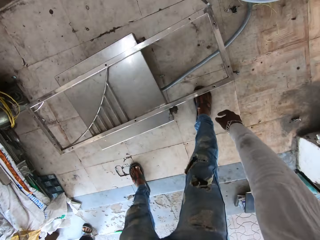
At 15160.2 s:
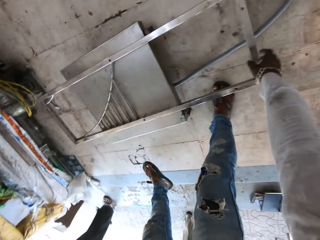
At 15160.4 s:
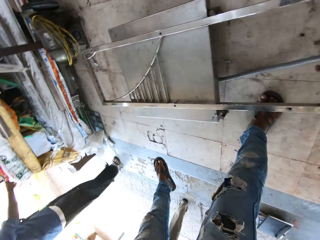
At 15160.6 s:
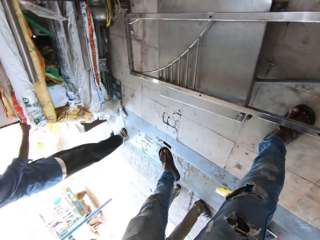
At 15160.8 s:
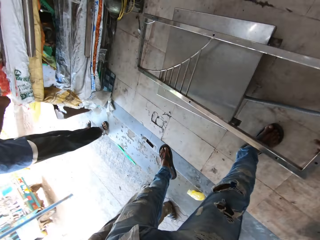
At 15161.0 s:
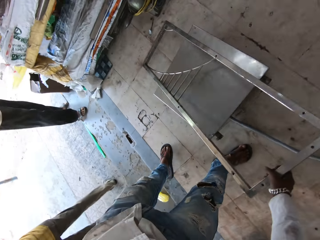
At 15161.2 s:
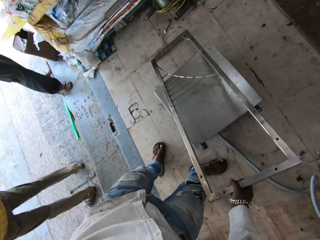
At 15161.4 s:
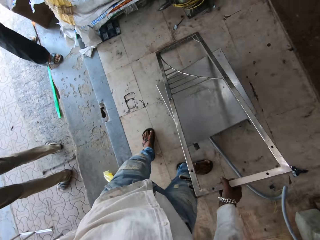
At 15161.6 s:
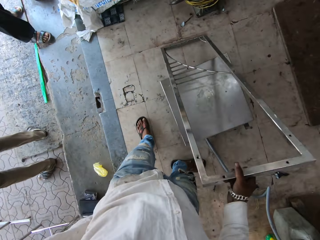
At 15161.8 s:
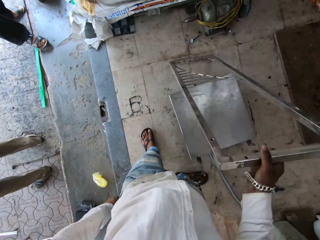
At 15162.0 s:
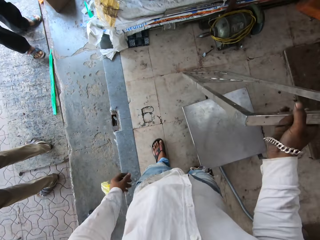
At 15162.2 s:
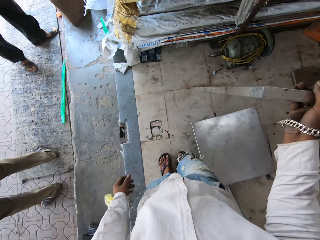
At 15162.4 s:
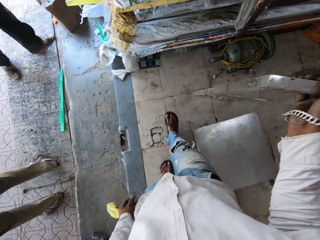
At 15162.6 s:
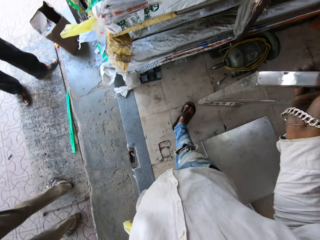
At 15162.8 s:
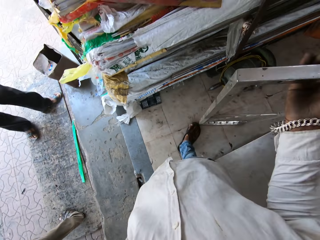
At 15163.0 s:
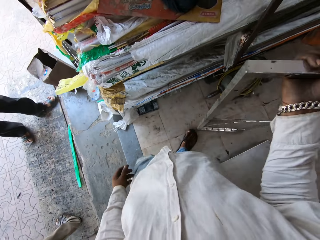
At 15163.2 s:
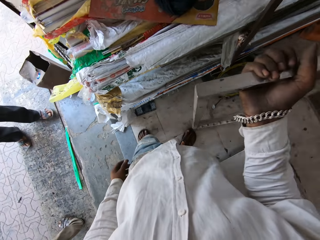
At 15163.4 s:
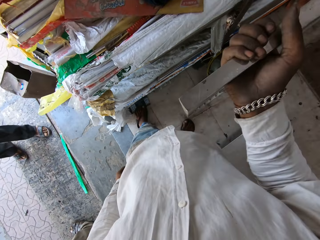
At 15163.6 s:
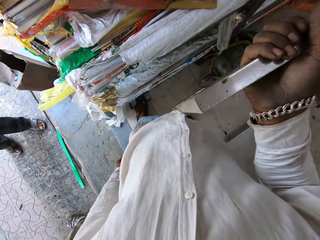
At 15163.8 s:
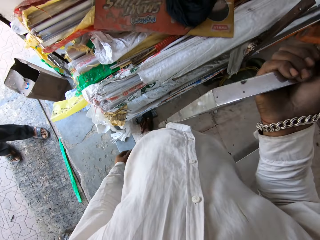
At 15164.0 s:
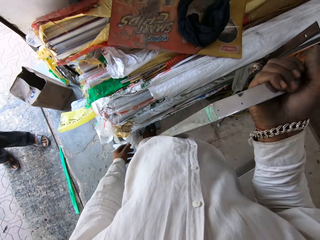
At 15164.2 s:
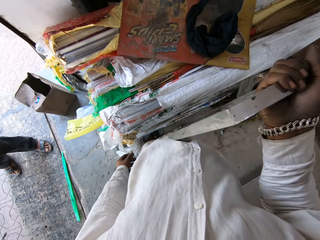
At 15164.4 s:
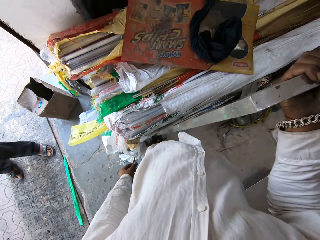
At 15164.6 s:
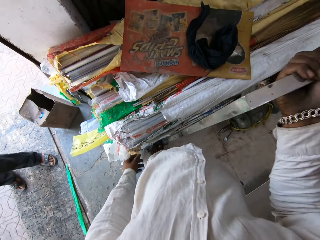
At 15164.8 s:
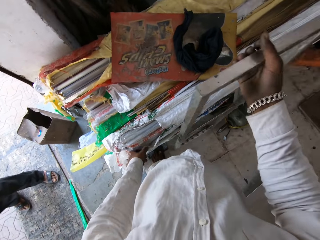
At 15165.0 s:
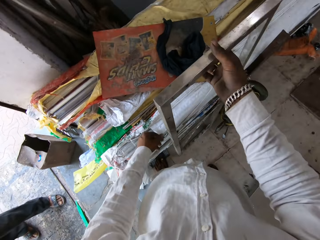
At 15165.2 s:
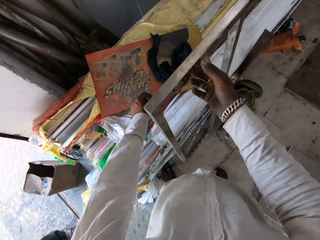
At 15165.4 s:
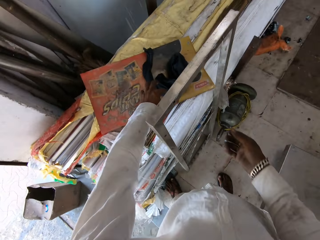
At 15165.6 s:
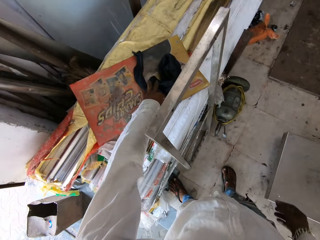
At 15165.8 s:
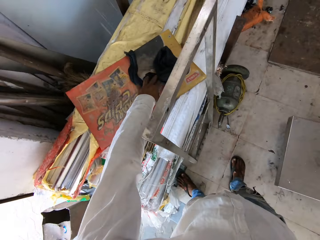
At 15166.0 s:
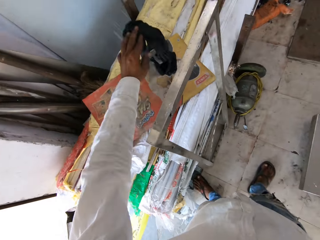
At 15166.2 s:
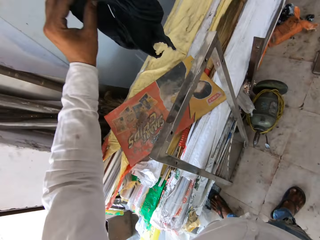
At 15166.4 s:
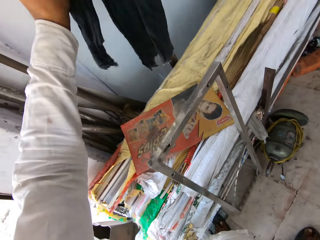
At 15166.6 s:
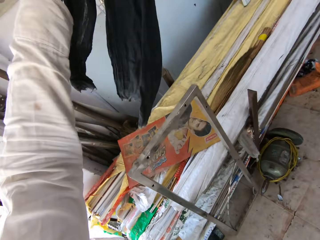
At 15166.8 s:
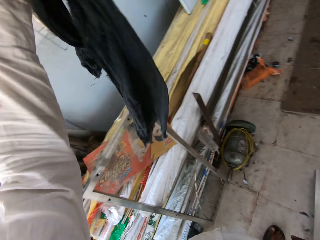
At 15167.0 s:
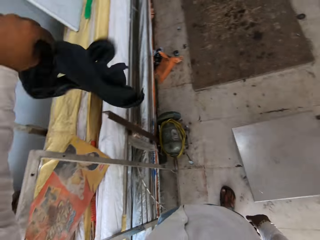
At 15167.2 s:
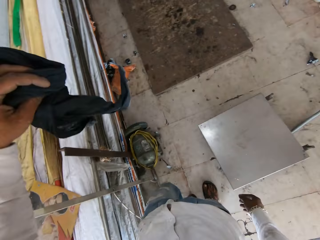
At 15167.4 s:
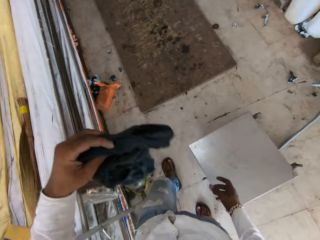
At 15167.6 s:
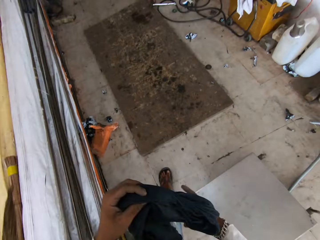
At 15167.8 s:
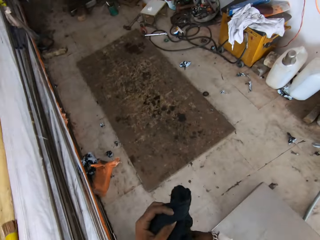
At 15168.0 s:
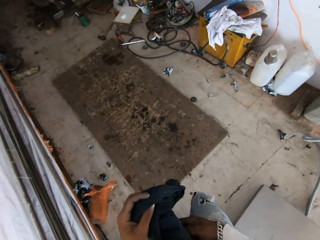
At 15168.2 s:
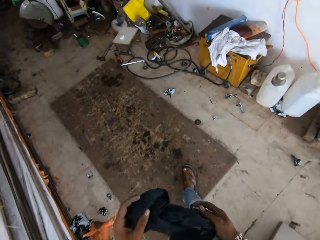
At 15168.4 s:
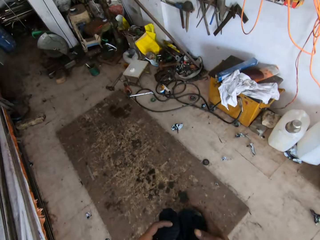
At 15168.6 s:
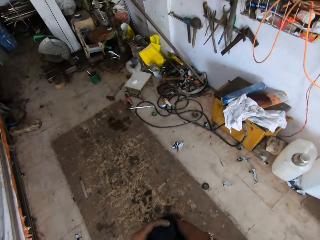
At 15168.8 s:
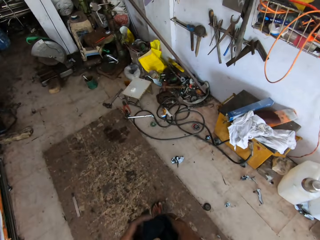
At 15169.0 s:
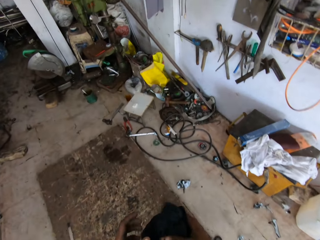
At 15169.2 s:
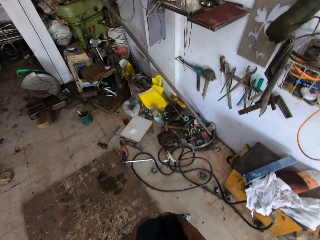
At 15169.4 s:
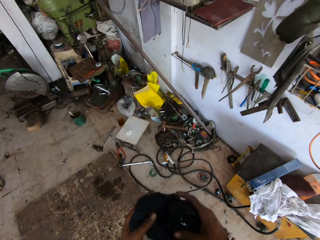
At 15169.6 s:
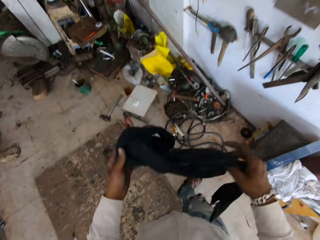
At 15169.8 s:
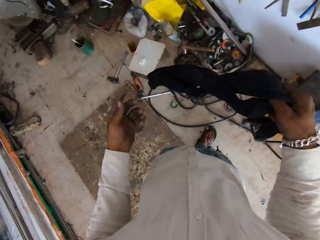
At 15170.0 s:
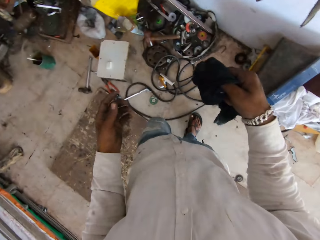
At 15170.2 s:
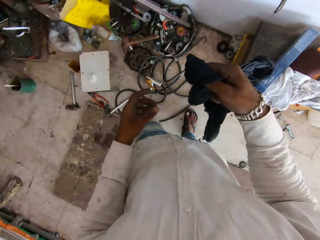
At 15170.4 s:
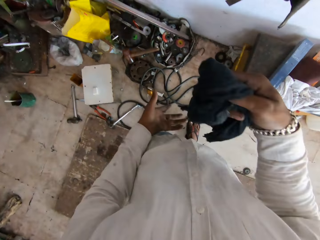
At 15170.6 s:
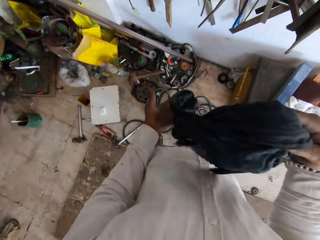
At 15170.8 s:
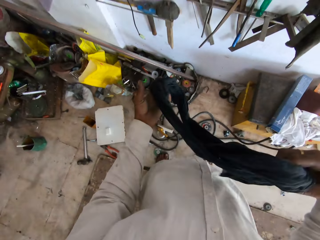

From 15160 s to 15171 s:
The camera wearer moves a metal with his hand. He puts the metal aside. He picks up a cloth from the metal. He holds the cloth with both hands.

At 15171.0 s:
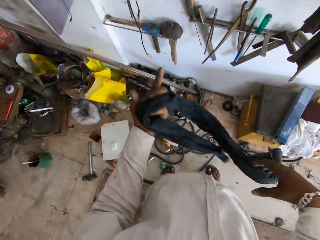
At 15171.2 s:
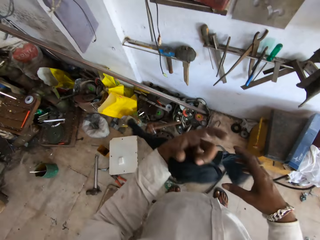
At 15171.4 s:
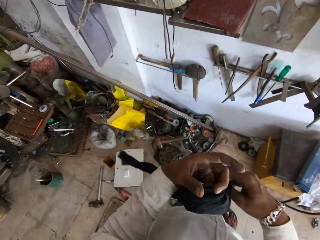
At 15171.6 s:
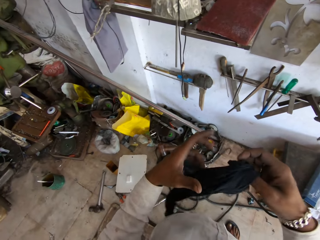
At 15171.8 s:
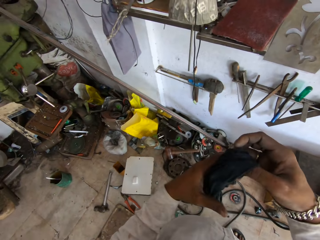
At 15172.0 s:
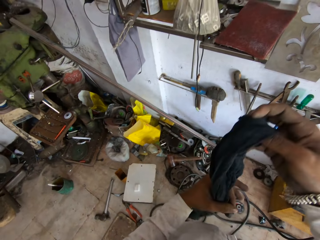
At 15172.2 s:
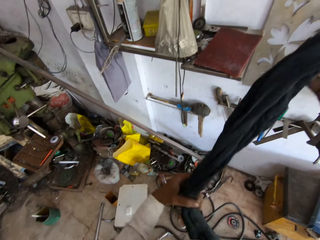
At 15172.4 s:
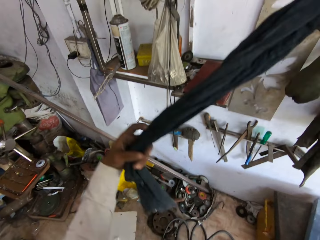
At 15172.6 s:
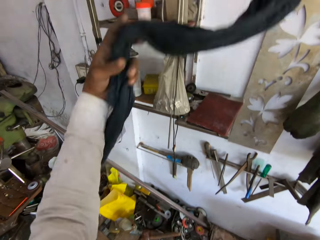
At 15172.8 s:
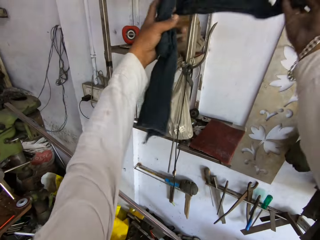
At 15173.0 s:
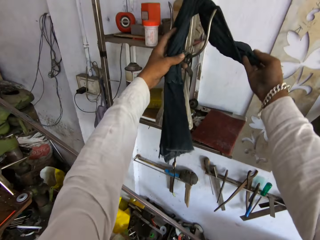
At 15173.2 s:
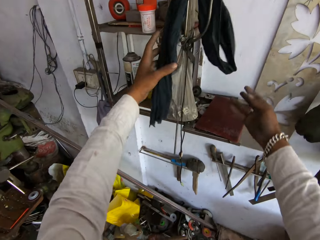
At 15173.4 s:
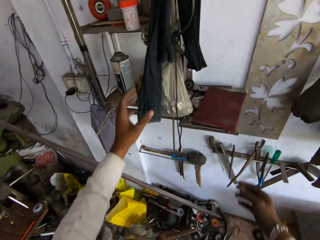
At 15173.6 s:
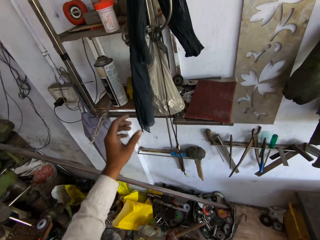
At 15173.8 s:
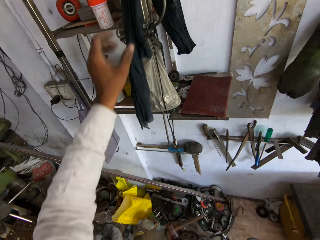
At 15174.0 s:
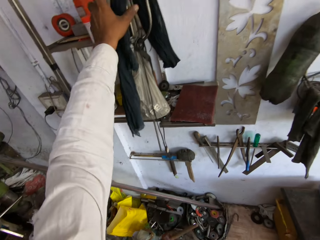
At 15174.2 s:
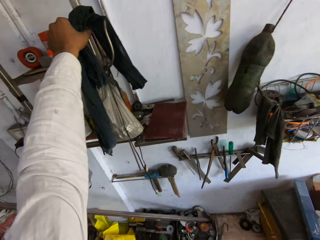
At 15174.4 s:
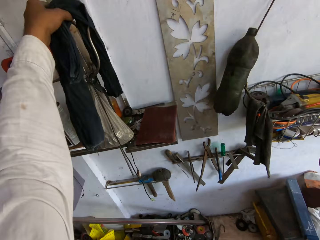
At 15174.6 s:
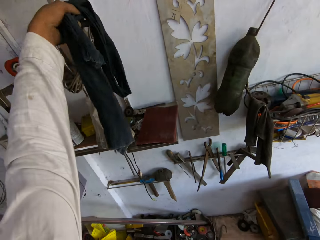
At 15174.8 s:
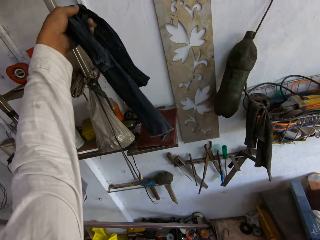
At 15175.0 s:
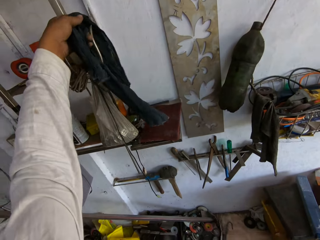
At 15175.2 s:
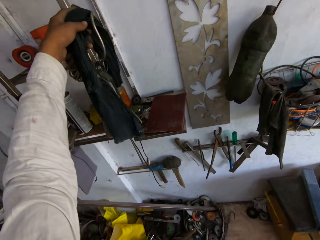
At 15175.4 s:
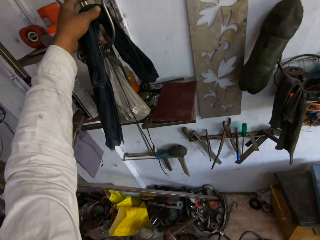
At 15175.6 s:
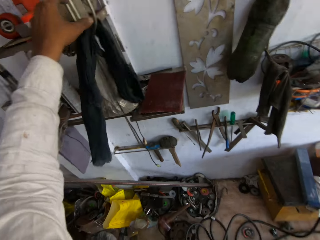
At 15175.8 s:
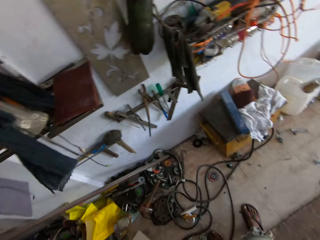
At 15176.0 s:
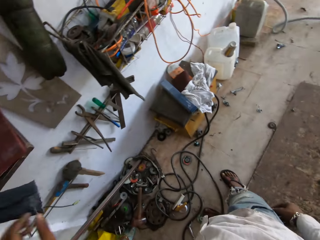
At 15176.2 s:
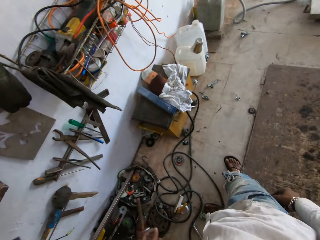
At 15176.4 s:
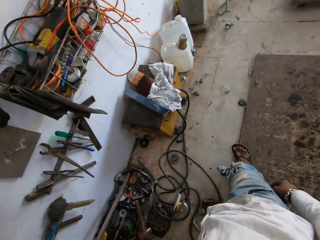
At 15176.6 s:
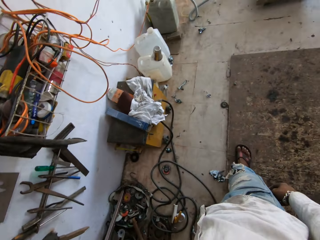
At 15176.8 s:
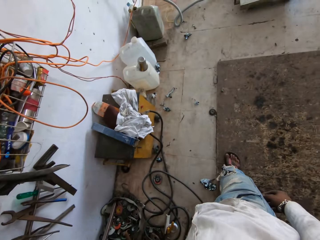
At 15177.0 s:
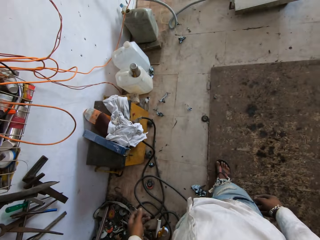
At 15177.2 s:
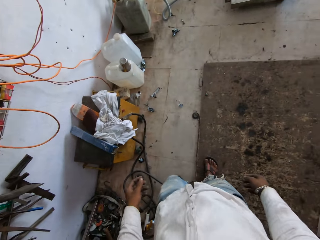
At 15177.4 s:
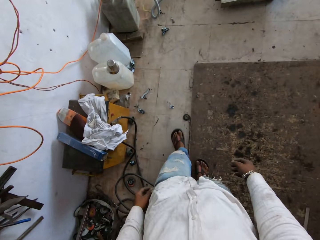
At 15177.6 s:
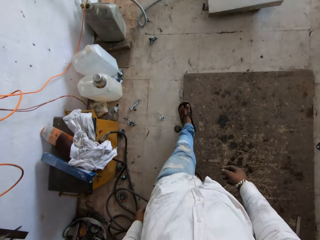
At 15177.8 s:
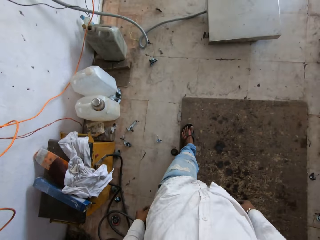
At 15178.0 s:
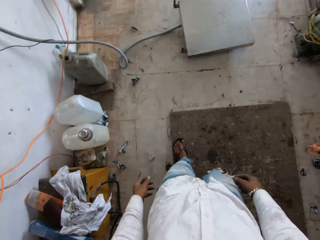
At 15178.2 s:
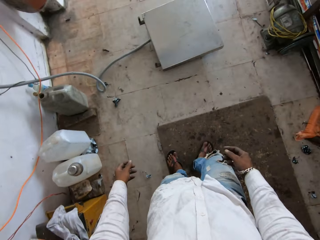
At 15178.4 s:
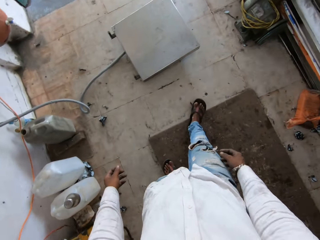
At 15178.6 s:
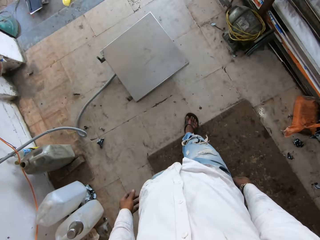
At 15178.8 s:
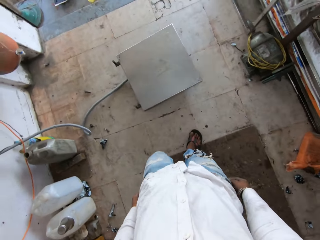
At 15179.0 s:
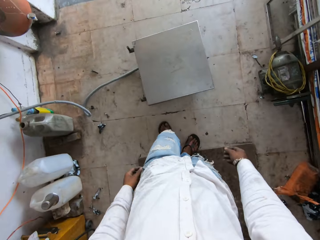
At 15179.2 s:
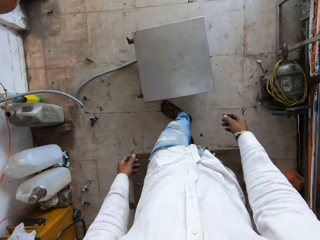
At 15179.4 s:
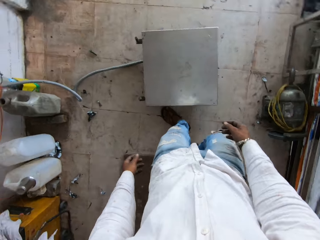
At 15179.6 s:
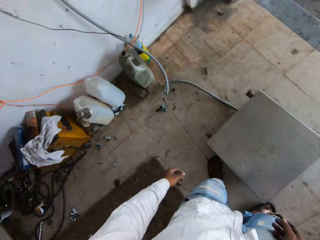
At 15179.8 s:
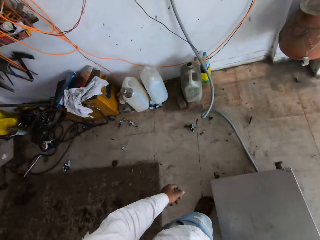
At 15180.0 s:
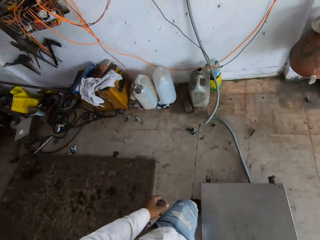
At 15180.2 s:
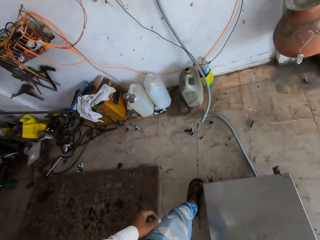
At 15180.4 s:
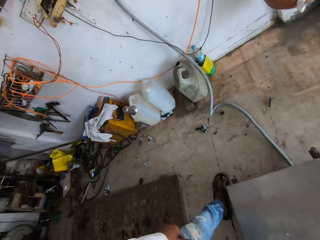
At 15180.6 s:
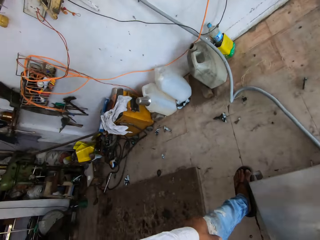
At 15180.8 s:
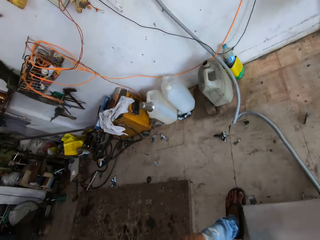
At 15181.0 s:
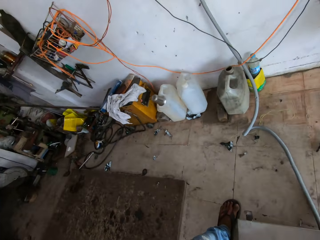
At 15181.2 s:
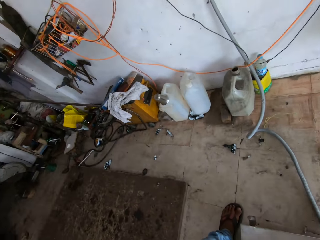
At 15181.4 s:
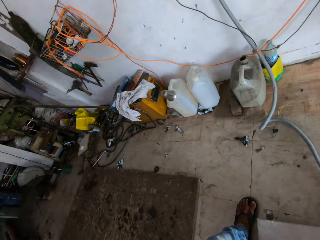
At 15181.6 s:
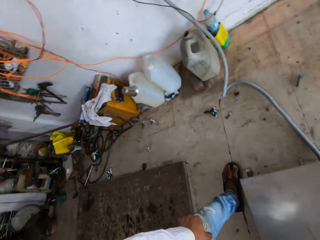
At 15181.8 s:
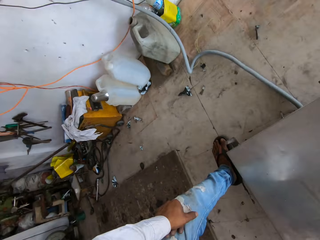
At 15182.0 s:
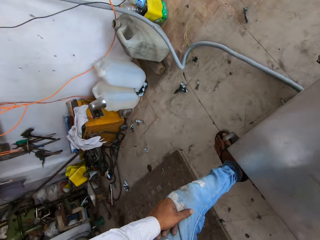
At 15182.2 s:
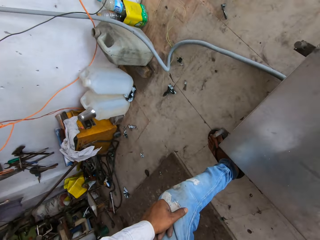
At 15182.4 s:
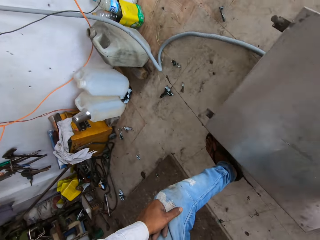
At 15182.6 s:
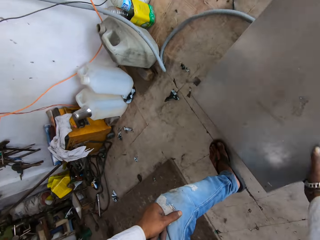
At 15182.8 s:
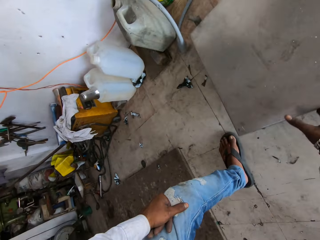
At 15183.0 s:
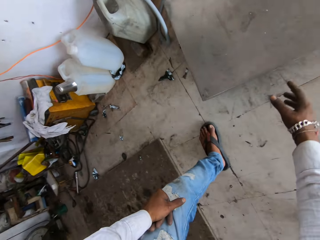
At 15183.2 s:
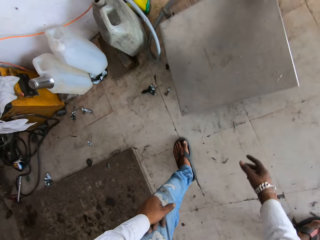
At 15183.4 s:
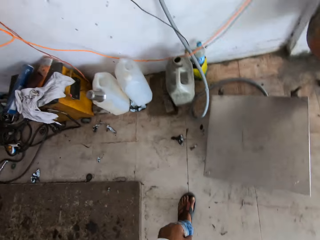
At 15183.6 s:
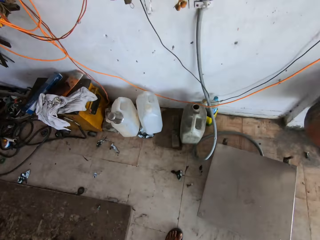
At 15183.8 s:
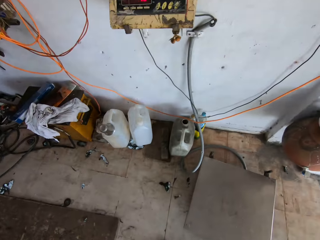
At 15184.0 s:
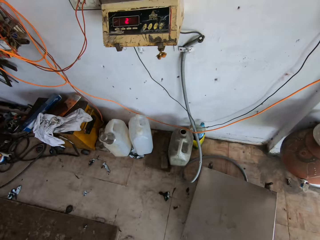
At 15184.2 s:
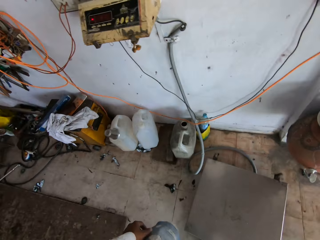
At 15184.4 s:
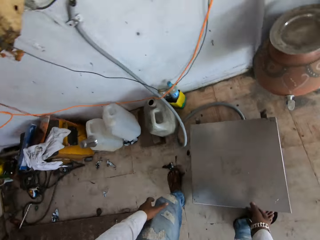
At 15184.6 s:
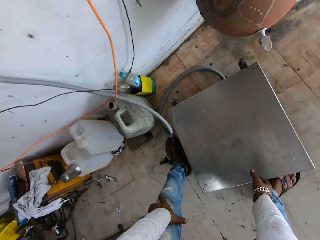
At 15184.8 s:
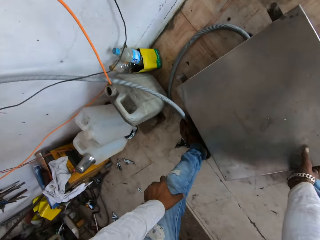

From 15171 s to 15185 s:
The camera wearer hangs the cloth on the stand. They adjust the cloth on the stand. They move a table on the ground. They jolt a stainless steel box.
